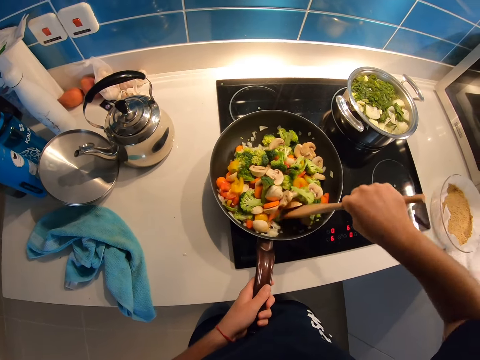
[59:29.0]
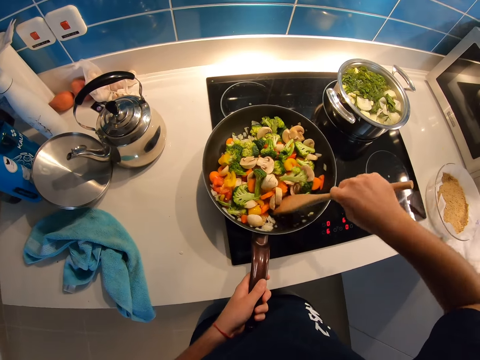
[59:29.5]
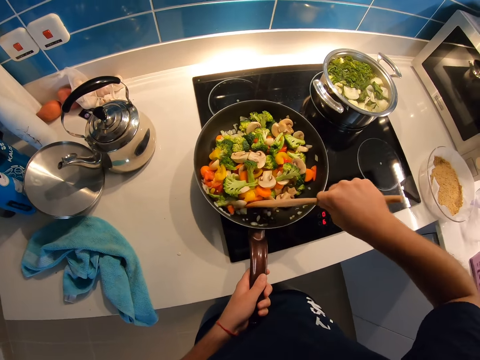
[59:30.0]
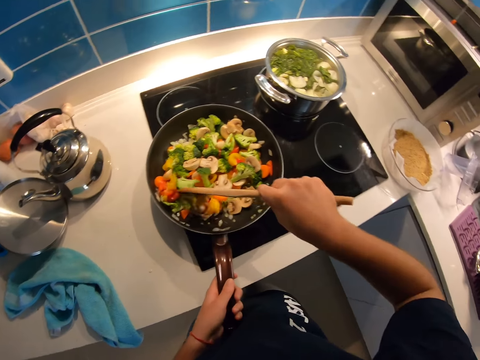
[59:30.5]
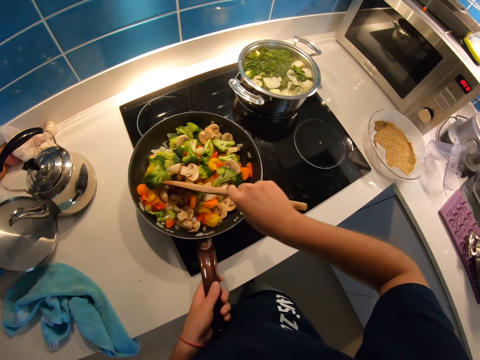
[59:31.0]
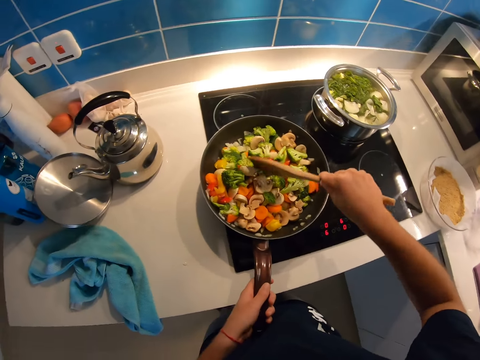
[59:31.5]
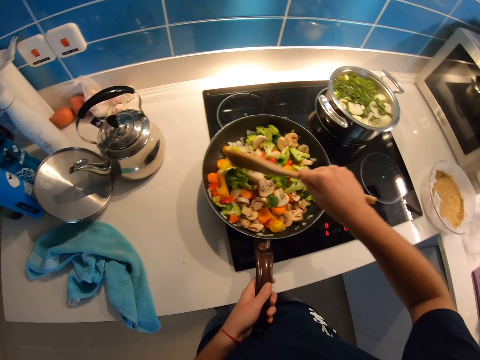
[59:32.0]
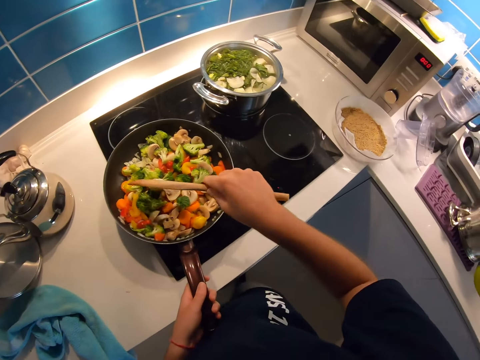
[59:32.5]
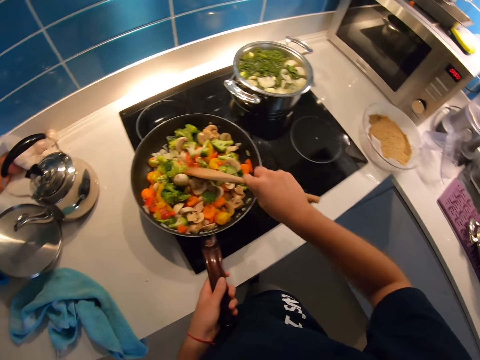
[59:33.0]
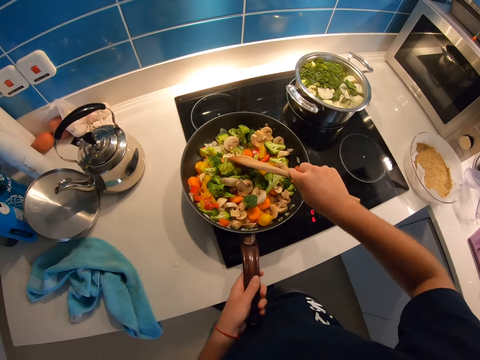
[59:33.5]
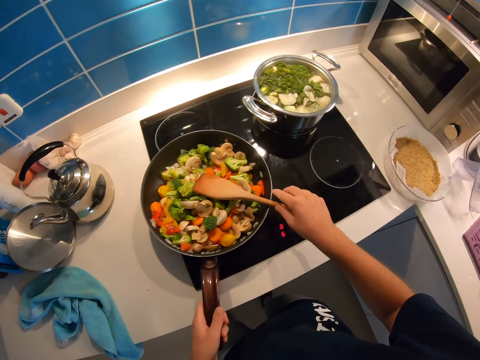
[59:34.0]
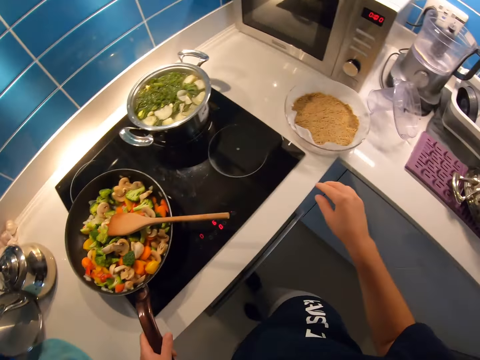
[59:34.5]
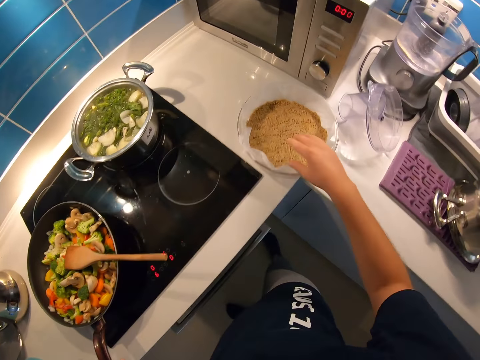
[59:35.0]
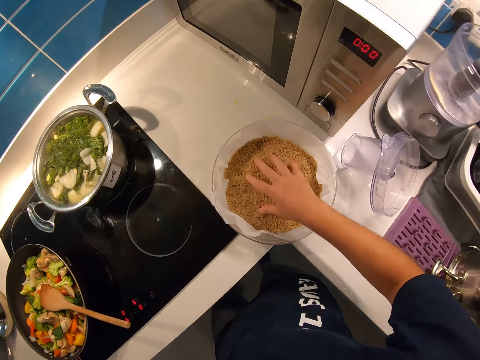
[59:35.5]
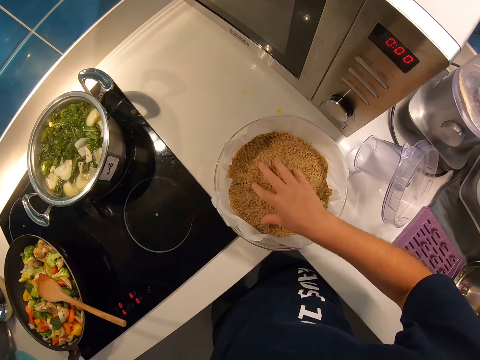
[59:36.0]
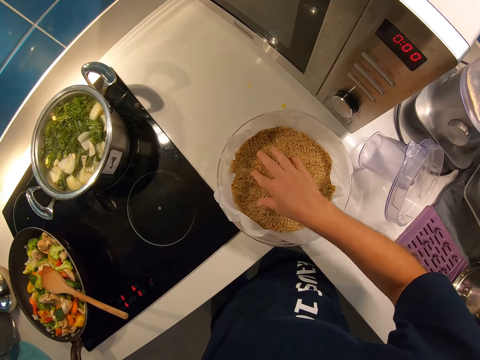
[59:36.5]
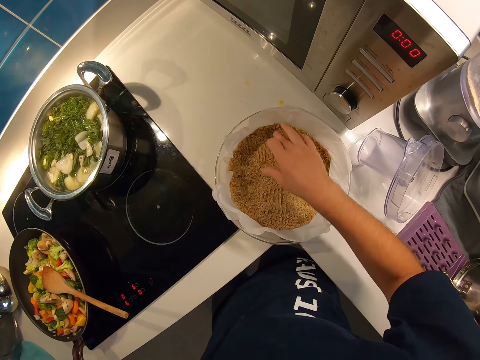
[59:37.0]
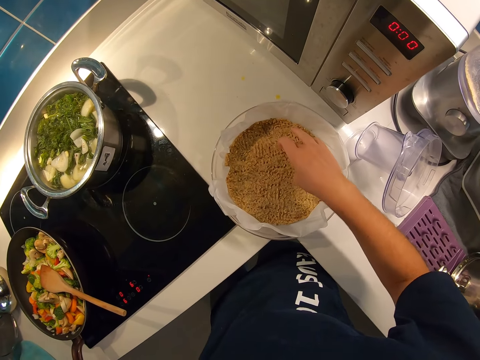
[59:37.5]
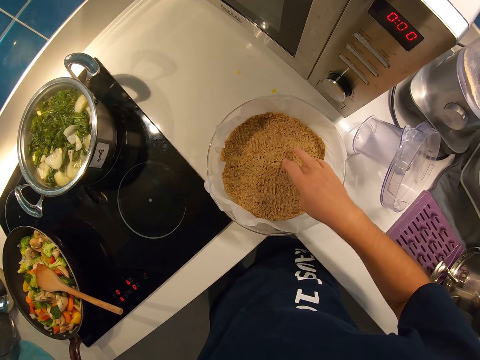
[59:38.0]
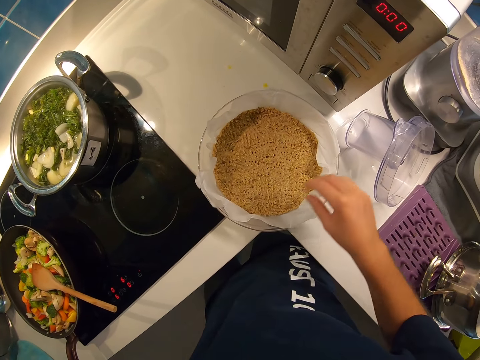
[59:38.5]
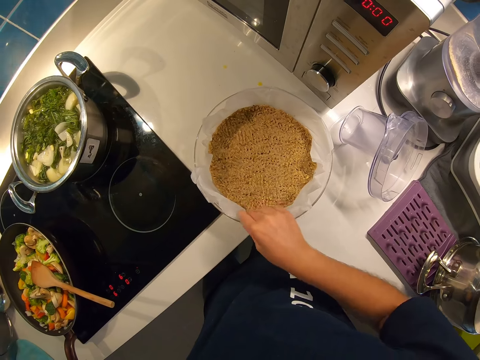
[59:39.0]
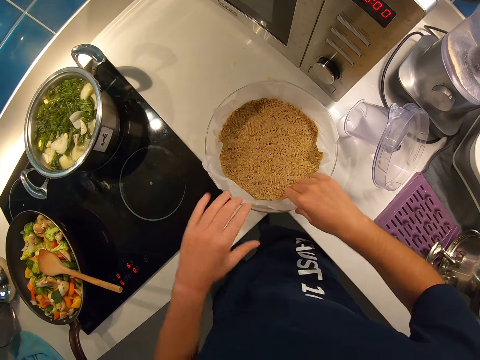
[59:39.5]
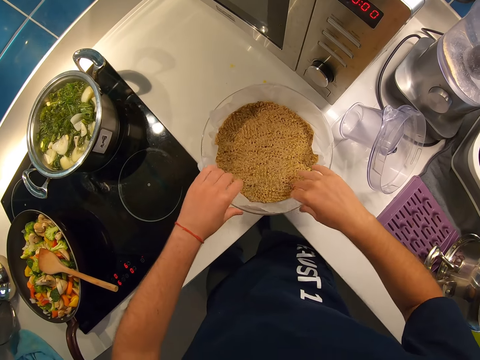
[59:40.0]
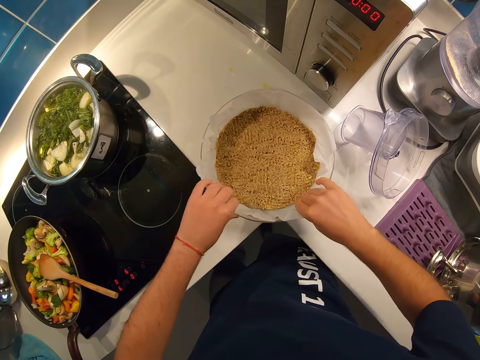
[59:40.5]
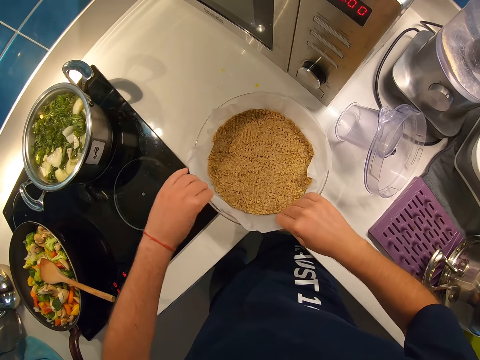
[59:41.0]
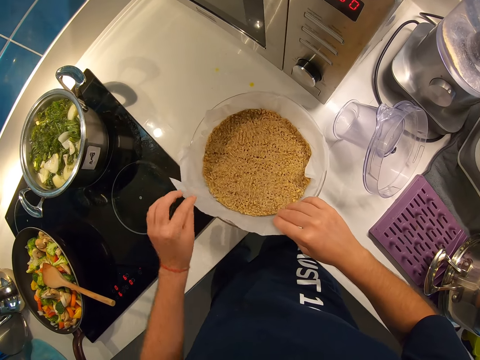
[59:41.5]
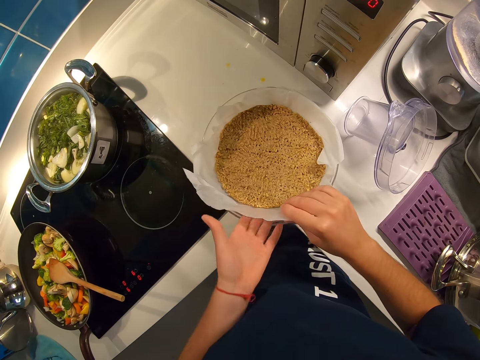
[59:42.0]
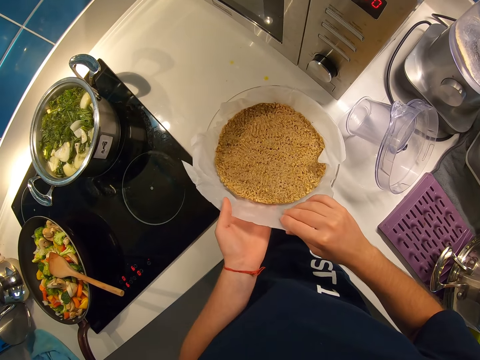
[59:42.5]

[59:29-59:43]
The camera wearer stirs food in the frying pan. They place the wooden spatula on the frying pan. They turn around. They touch something. They hold the paper towel.

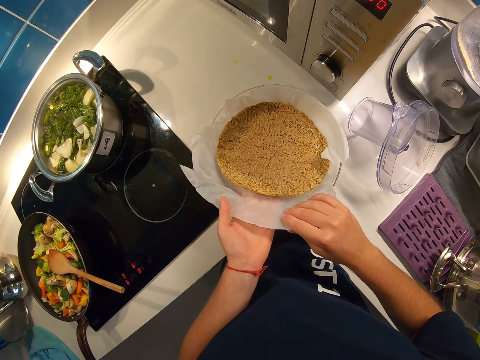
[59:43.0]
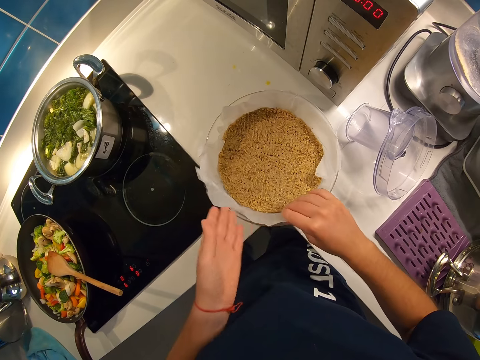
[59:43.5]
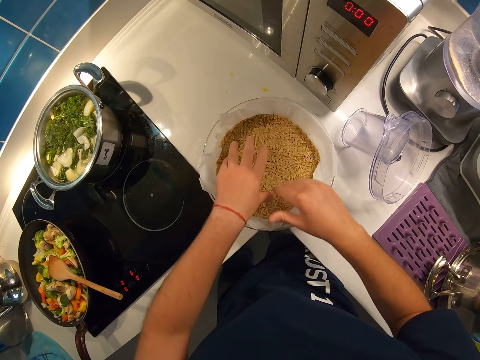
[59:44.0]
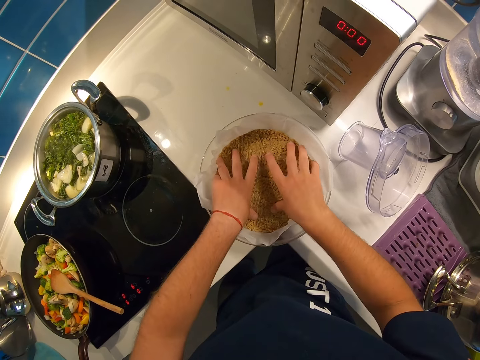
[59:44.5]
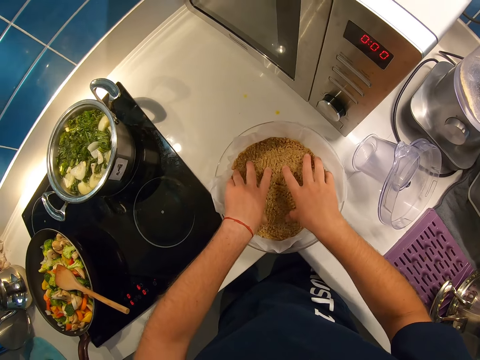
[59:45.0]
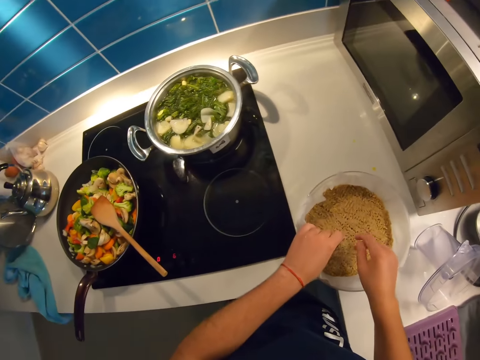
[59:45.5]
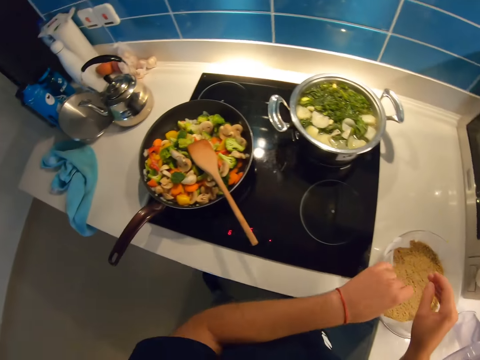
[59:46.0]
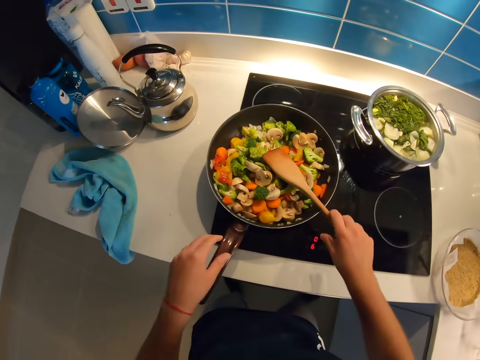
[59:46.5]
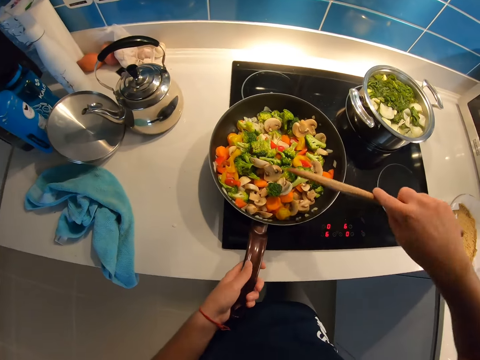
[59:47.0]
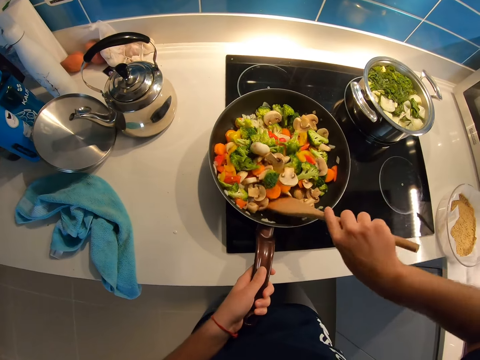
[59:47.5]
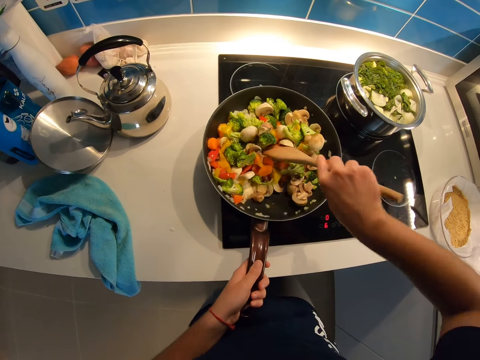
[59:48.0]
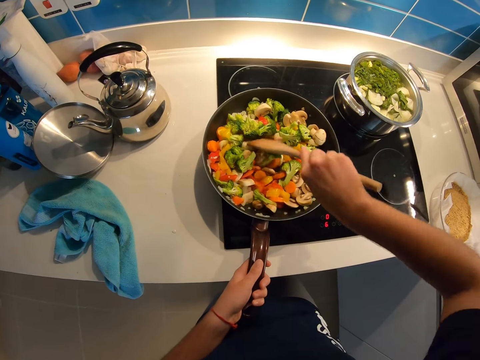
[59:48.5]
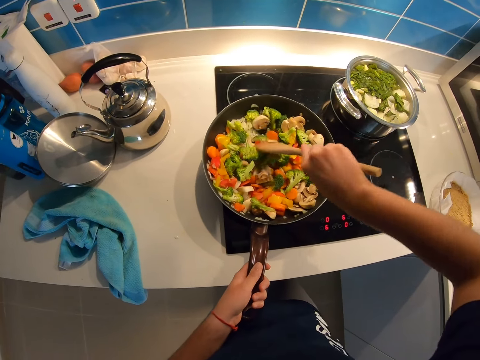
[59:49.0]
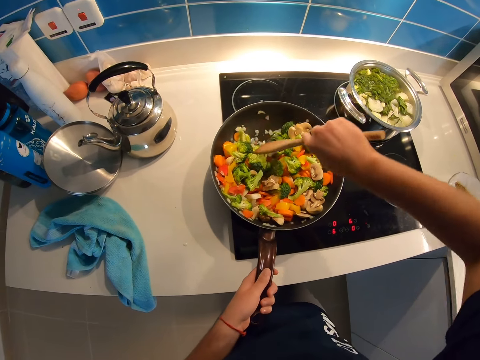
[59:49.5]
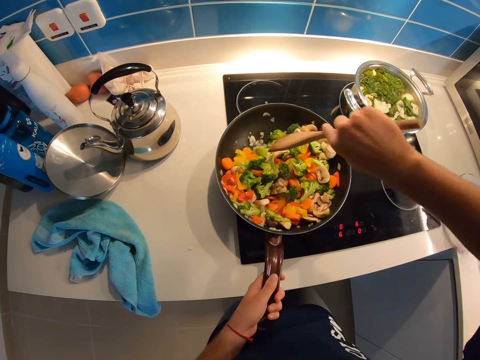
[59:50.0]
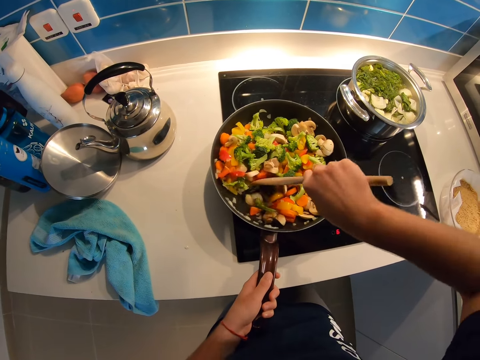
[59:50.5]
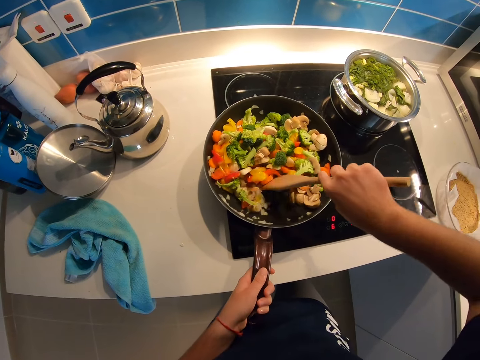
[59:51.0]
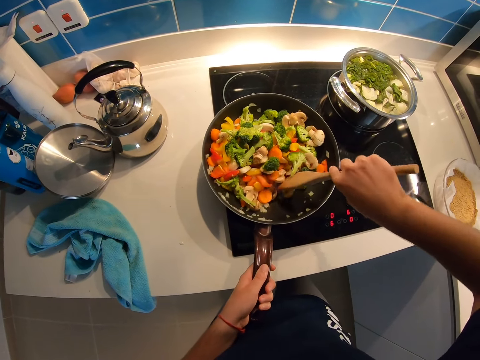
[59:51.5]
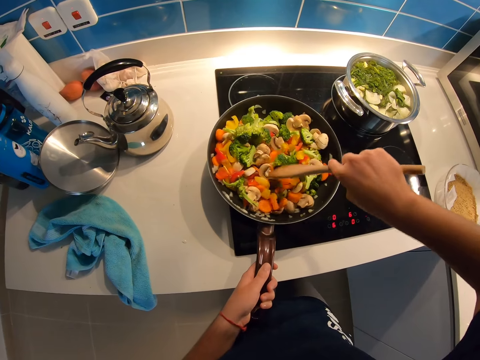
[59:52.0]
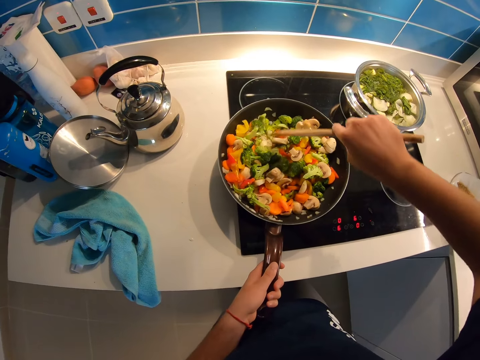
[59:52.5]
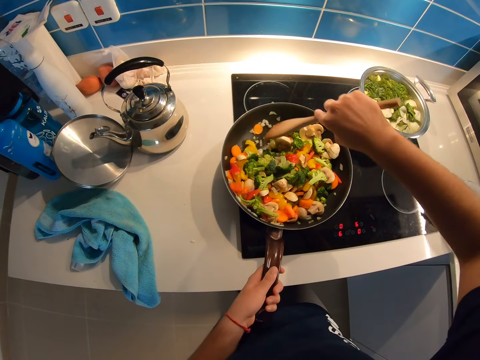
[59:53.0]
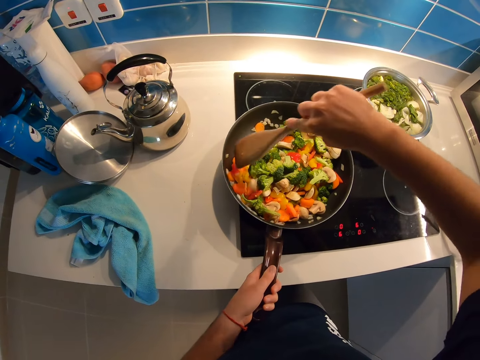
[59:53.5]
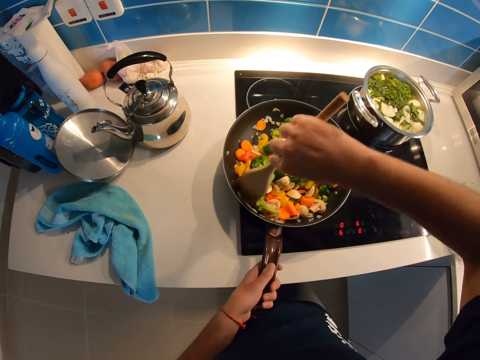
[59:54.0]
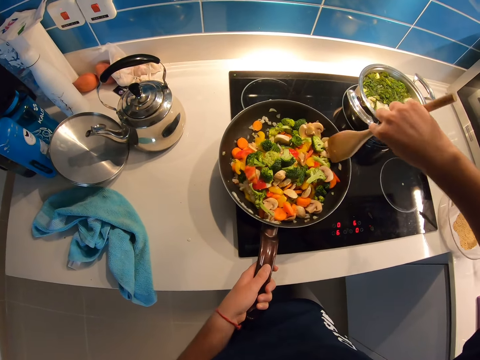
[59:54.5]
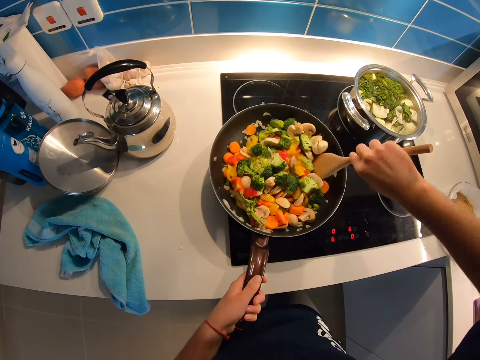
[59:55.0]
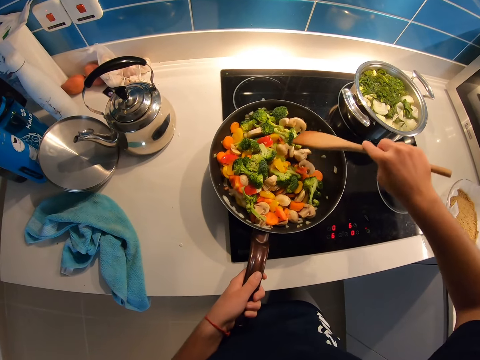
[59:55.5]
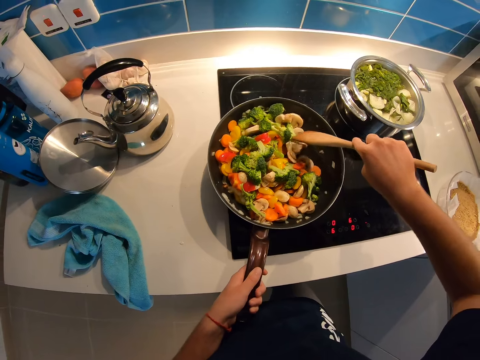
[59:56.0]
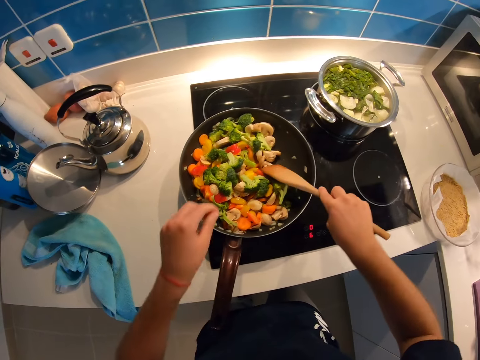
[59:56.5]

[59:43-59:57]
The camera wearer touches grains with his right hand then both hands. He turns around. He stirs food.
